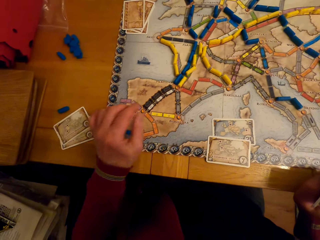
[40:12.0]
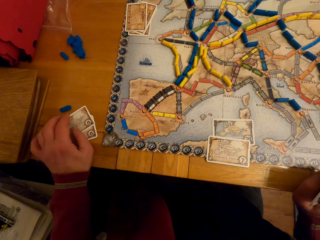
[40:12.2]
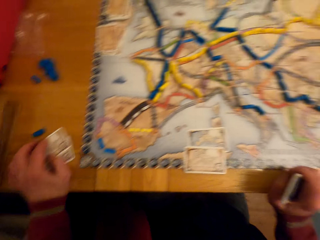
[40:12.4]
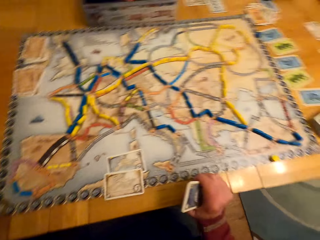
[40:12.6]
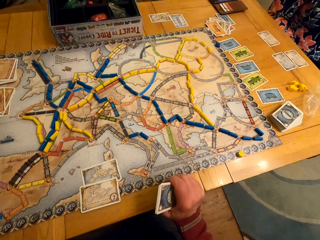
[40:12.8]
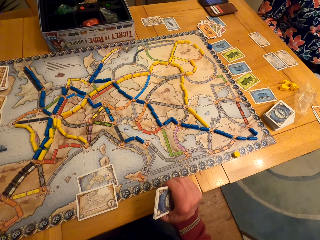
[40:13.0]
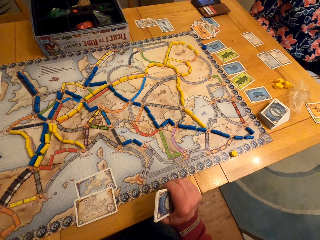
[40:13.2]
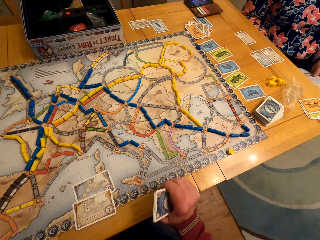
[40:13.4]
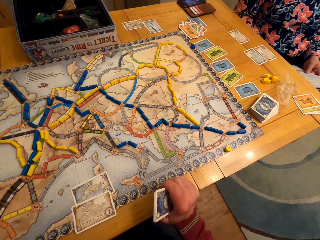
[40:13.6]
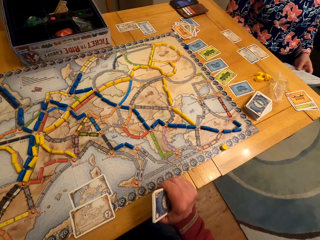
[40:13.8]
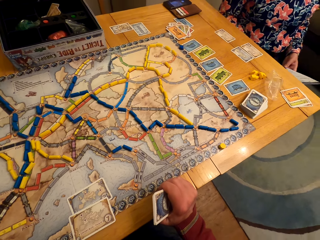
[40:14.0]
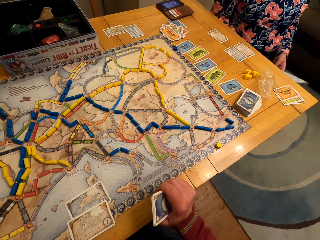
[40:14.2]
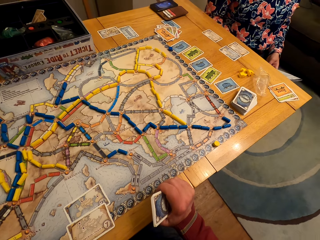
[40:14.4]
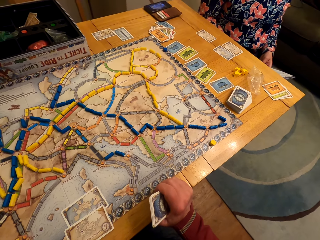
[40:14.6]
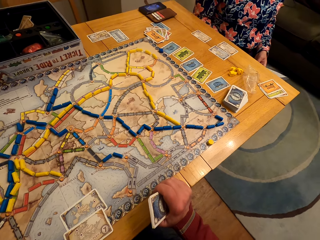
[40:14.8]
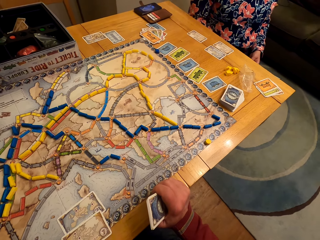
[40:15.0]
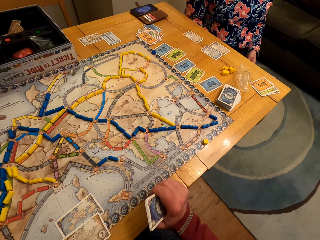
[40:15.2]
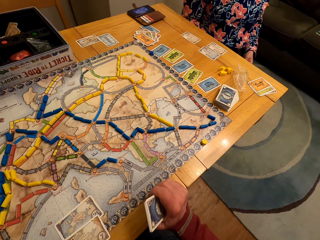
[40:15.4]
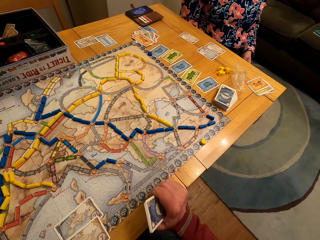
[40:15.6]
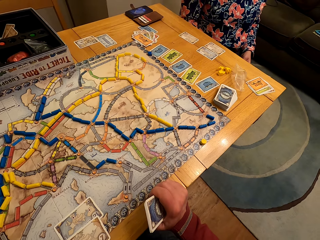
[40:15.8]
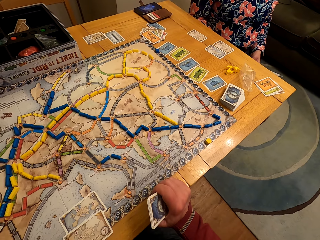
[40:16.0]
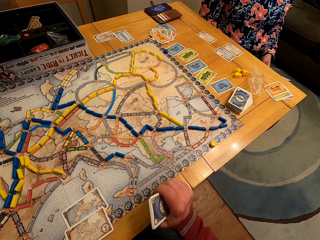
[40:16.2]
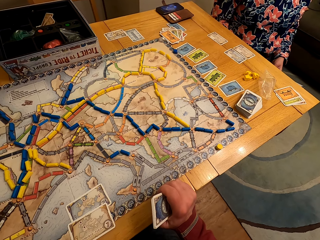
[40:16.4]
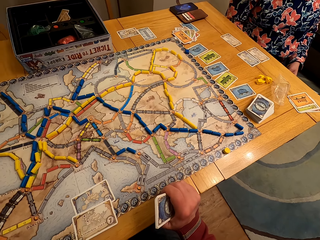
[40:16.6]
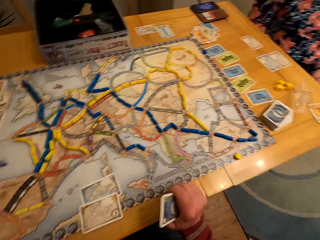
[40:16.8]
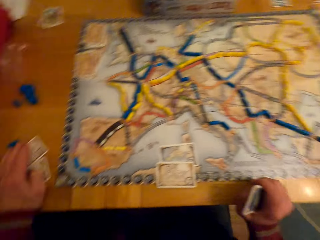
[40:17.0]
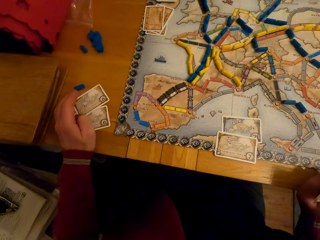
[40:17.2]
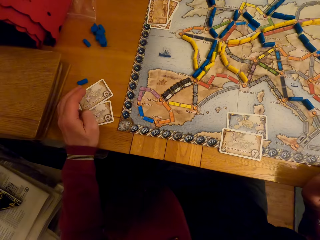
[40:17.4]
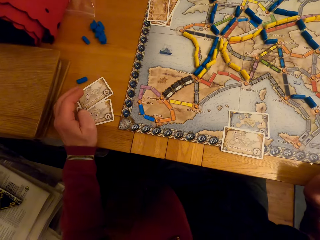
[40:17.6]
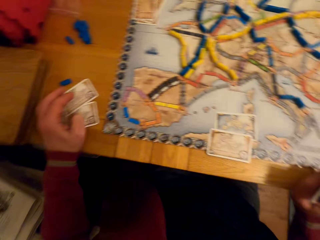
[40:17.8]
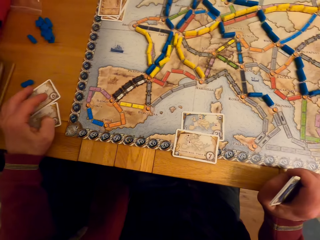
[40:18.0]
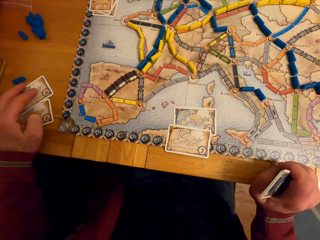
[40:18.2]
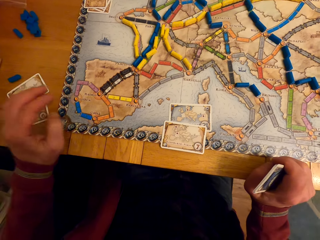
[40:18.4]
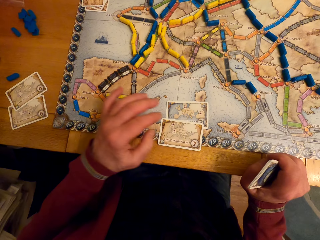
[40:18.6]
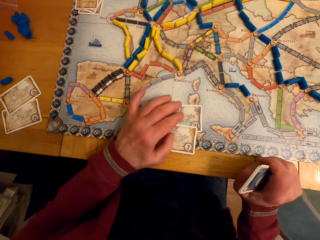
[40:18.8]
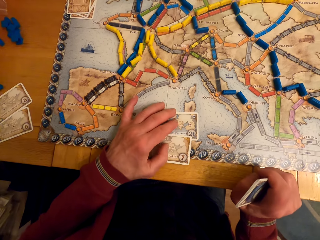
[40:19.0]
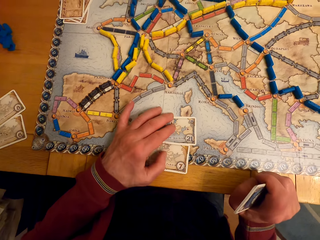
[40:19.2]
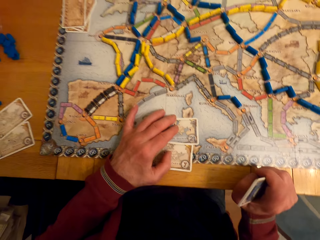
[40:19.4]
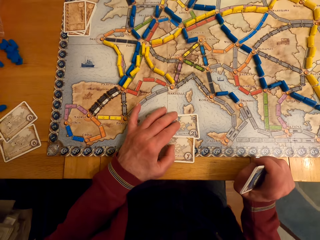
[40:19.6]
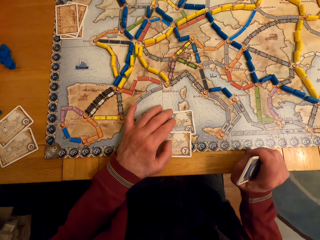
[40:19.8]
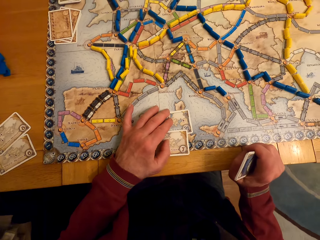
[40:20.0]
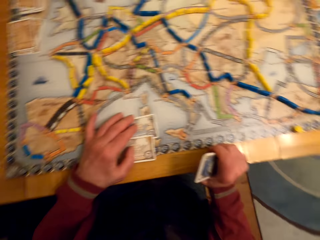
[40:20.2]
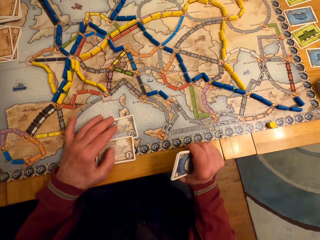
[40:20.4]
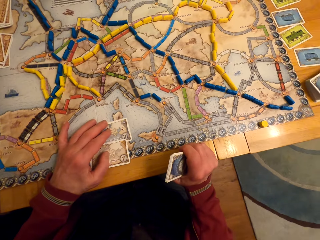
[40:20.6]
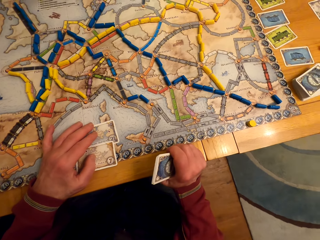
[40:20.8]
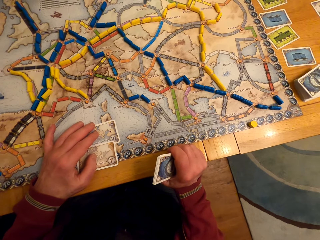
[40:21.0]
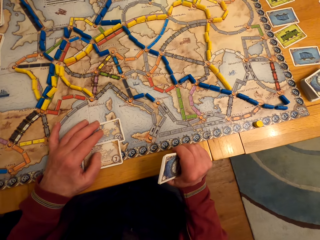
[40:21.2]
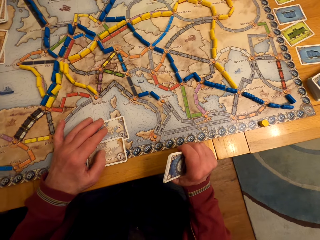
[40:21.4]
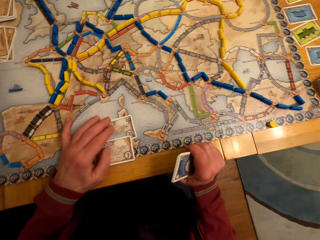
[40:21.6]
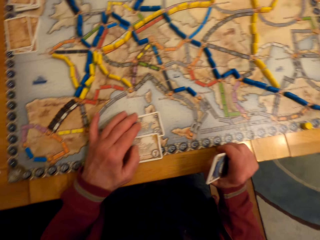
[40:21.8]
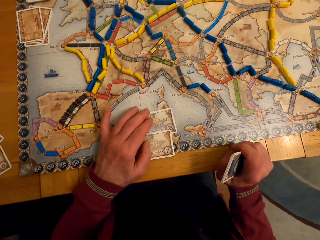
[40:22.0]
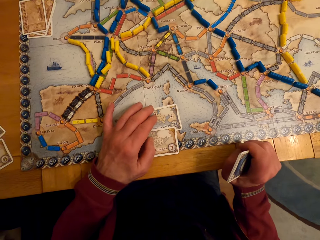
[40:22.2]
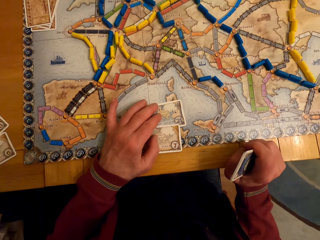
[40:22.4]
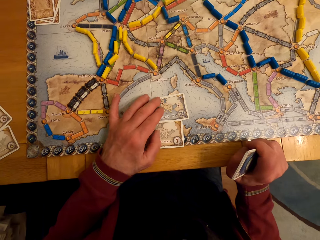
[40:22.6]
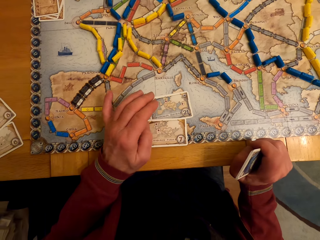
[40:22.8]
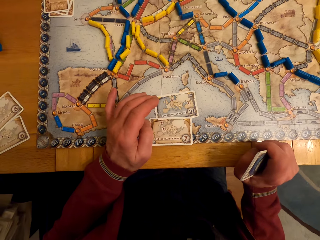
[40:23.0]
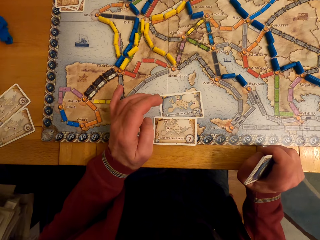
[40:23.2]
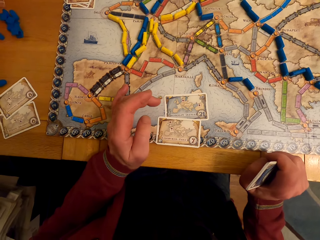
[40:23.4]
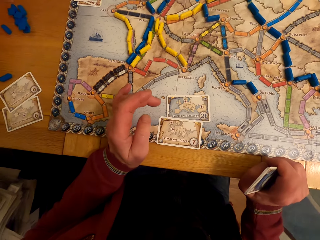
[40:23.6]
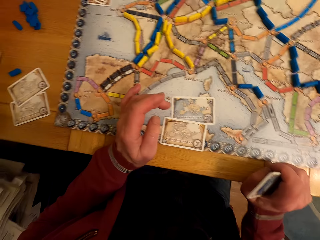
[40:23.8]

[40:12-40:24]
A man touches game cards. The camera wearer puts hands on the table. They lift a hand.

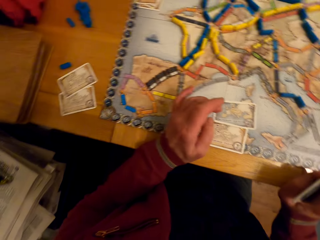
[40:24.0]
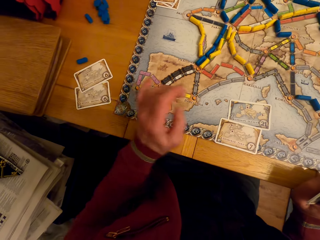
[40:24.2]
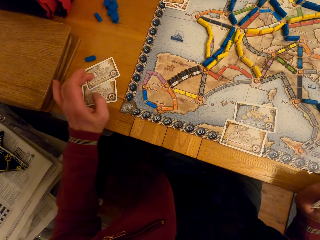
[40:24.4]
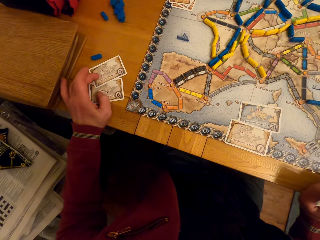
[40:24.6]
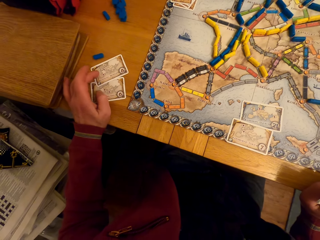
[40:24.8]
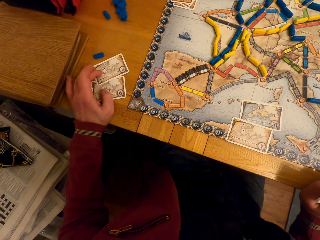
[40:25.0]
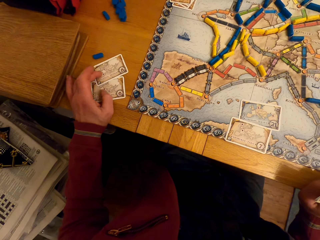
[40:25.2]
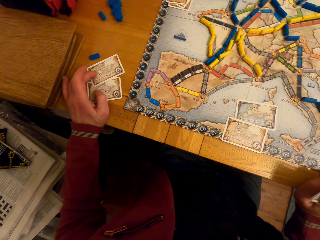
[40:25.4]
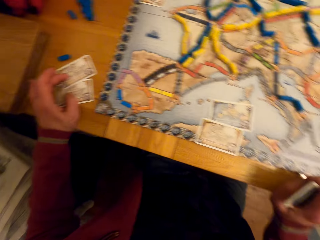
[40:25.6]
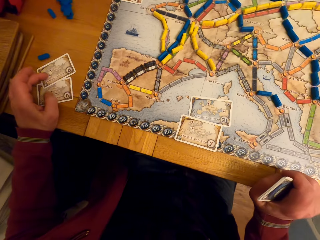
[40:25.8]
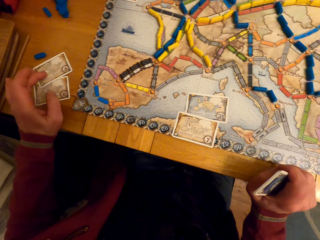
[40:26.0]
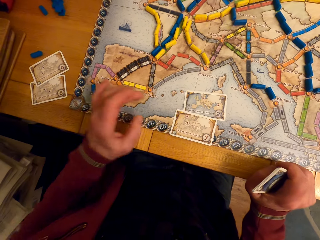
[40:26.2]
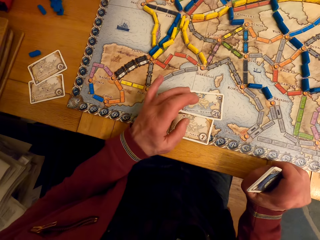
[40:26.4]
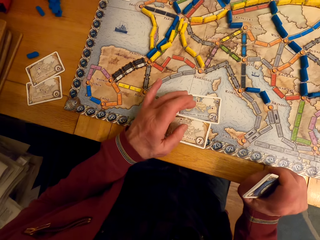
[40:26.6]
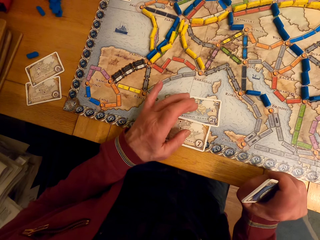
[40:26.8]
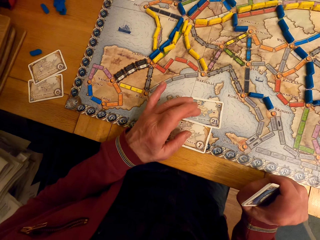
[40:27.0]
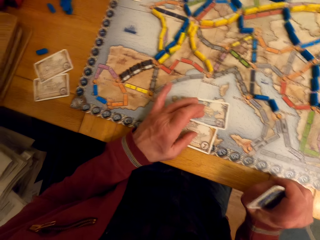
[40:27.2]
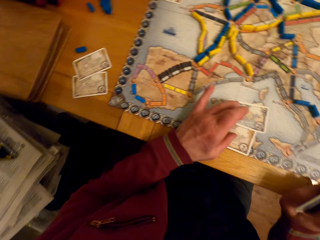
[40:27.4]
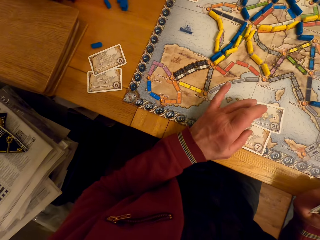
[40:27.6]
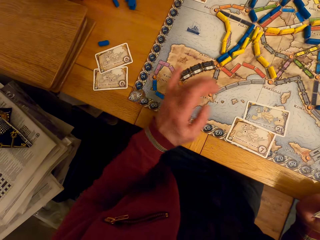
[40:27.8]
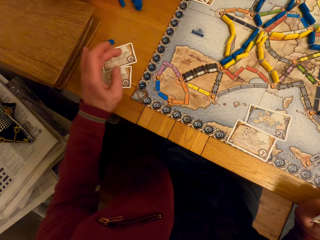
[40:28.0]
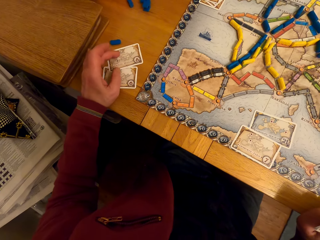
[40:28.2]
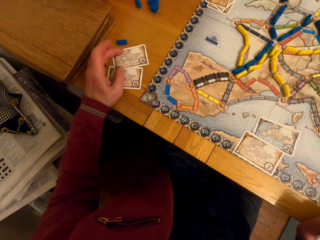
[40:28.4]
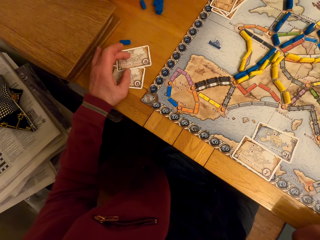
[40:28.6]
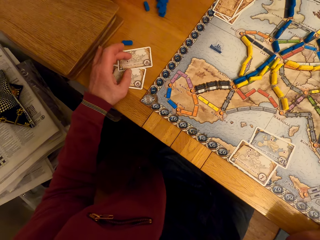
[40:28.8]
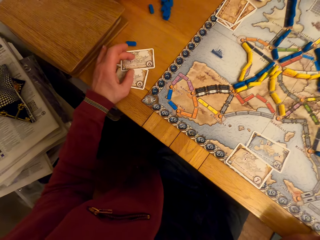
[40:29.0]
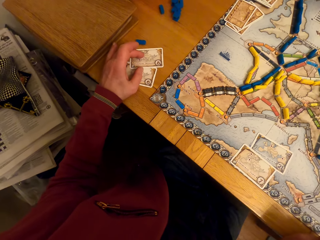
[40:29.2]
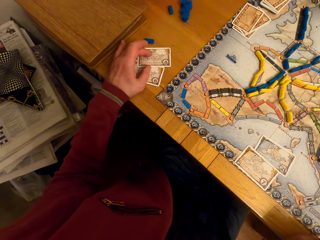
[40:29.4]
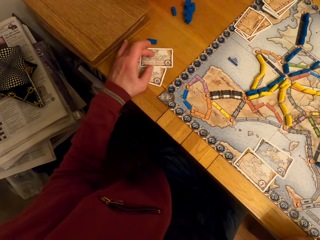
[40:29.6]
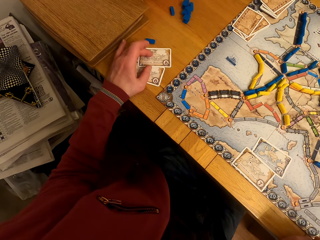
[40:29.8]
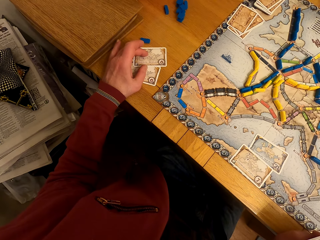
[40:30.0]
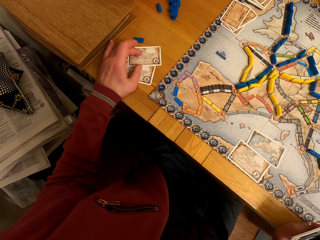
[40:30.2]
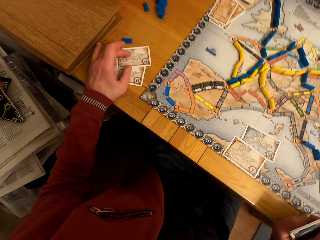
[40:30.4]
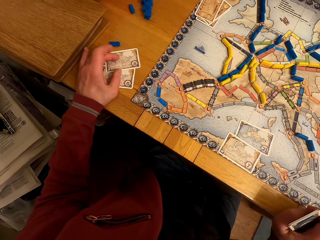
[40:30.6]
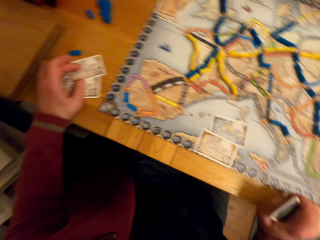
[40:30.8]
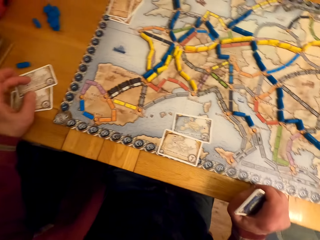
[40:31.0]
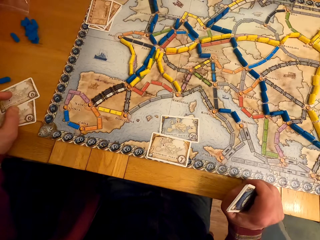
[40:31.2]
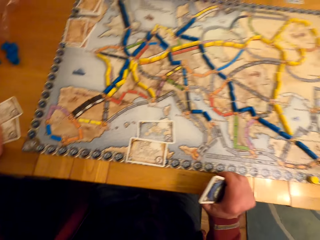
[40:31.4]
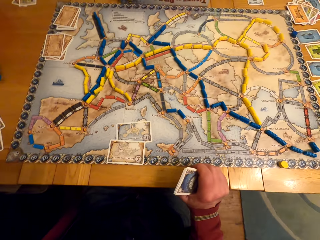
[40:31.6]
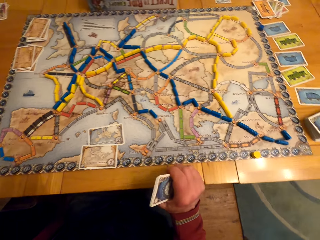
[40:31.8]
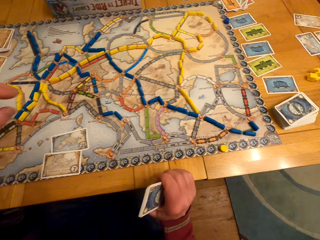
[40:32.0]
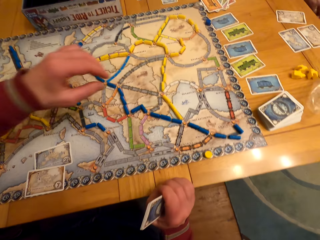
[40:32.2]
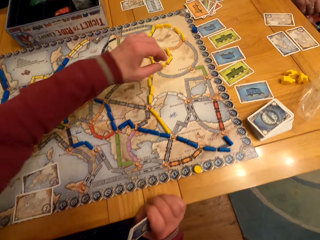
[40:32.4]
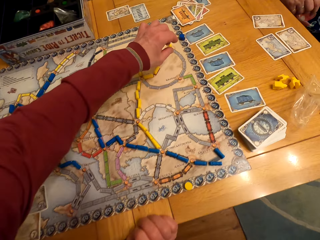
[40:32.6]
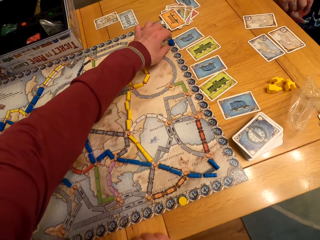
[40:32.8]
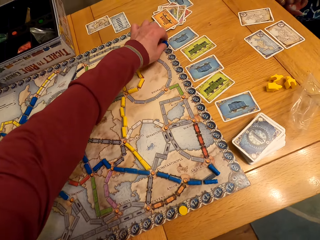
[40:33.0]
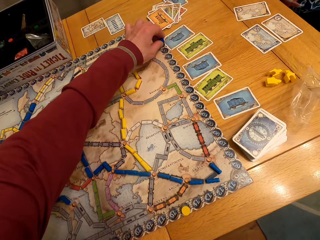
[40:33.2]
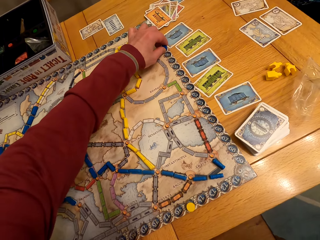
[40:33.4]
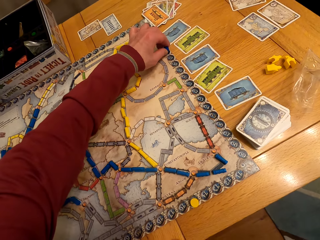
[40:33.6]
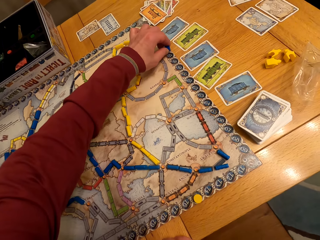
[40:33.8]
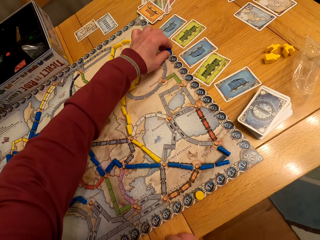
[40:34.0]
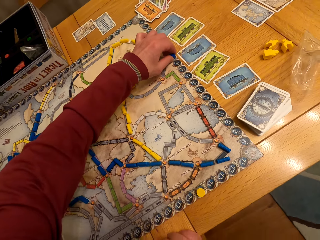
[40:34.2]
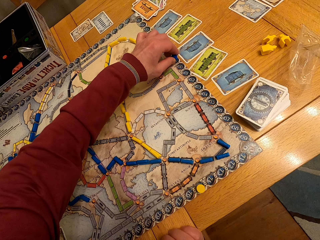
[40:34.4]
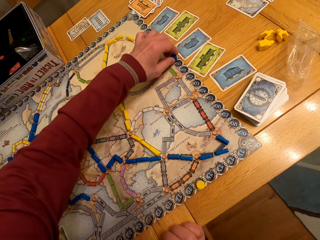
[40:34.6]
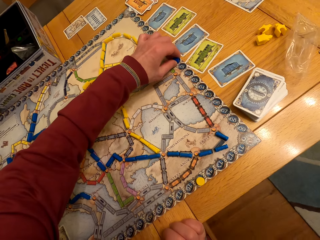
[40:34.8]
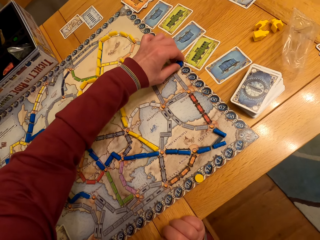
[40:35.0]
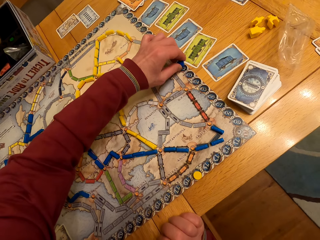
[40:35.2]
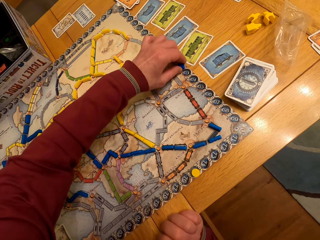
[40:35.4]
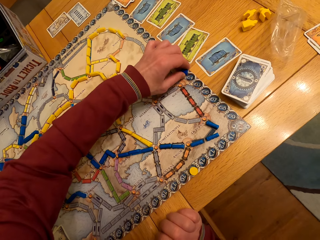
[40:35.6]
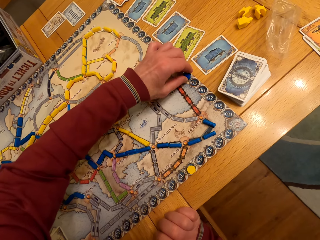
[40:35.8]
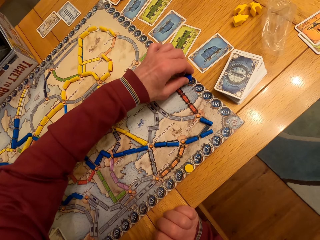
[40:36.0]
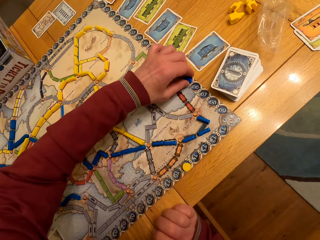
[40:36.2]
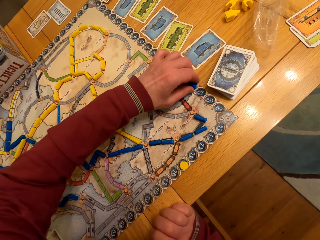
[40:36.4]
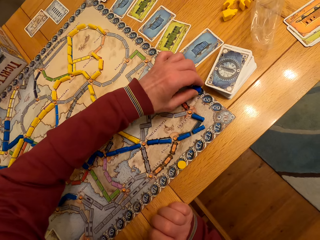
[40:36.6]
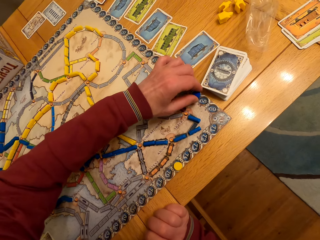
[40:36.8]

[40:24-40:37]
The camera wearer puts a hand on the cards. They move the hand. They look around. A man makes a move on the board game. The camera wearer moves a button.
